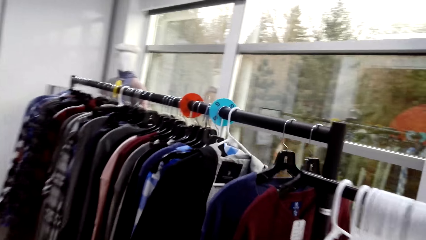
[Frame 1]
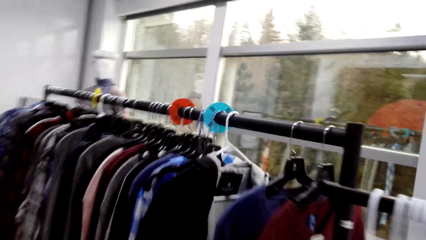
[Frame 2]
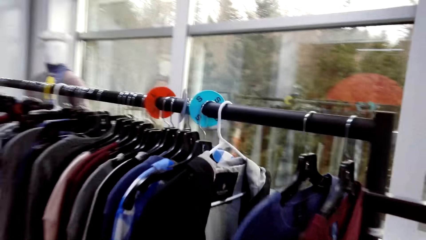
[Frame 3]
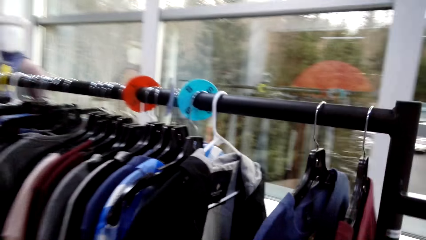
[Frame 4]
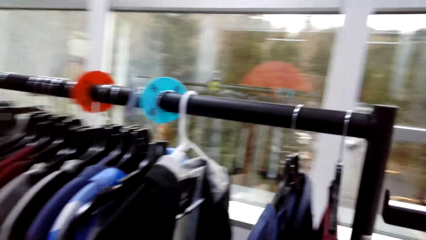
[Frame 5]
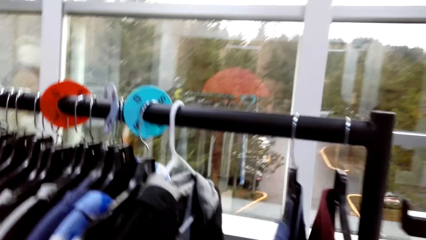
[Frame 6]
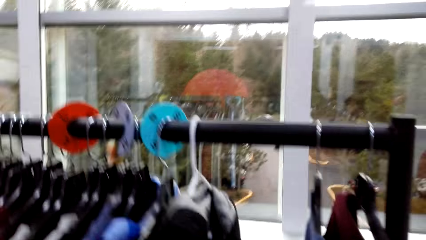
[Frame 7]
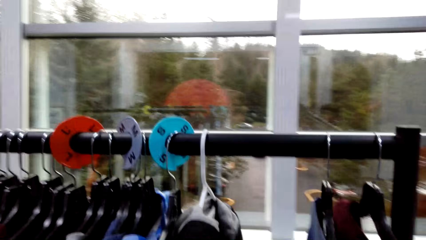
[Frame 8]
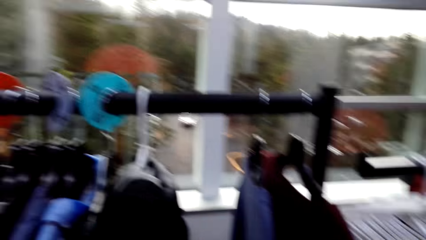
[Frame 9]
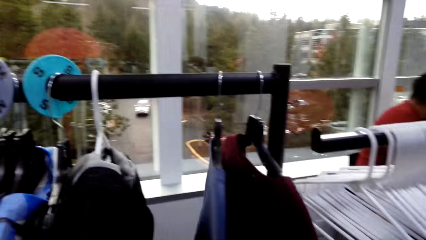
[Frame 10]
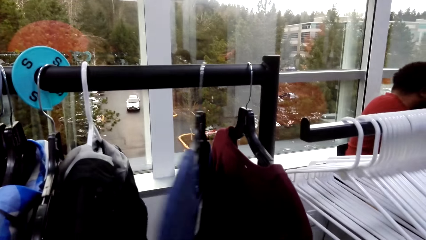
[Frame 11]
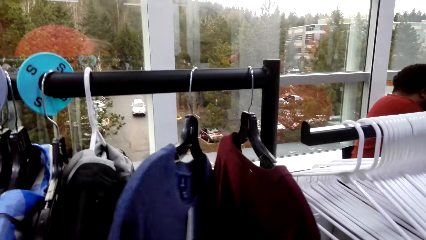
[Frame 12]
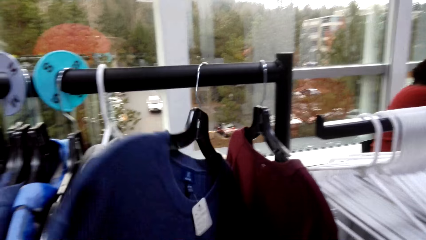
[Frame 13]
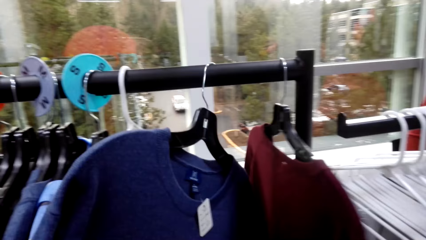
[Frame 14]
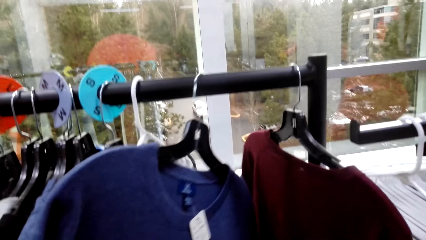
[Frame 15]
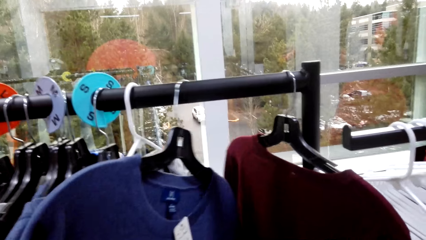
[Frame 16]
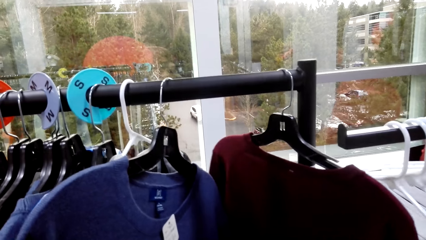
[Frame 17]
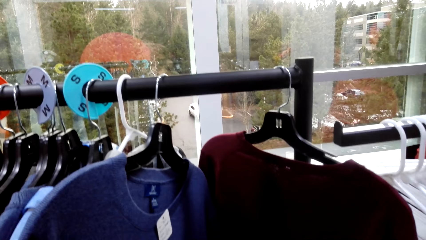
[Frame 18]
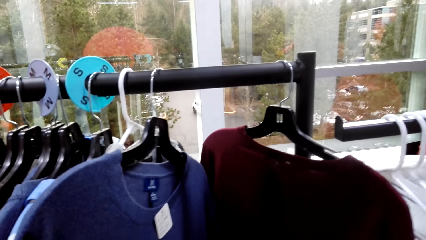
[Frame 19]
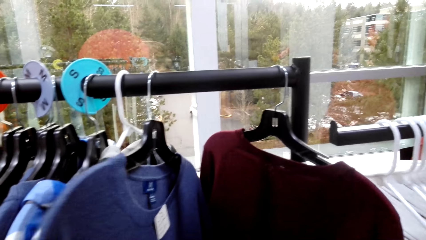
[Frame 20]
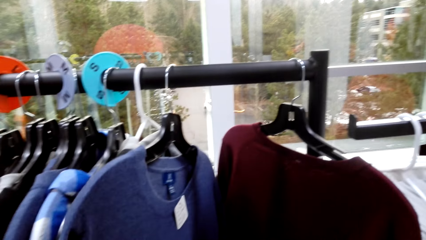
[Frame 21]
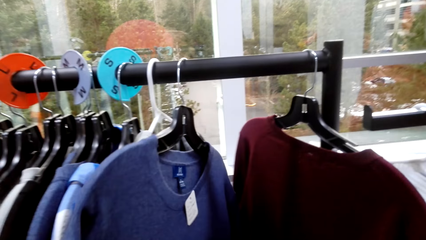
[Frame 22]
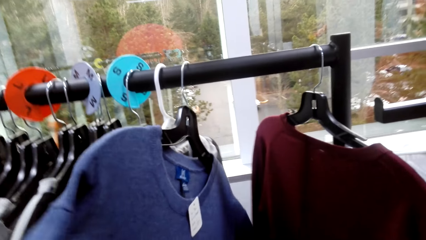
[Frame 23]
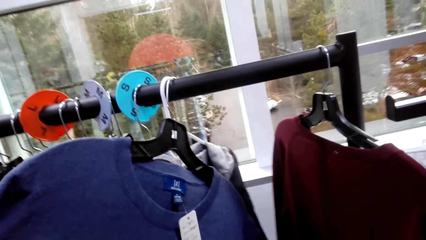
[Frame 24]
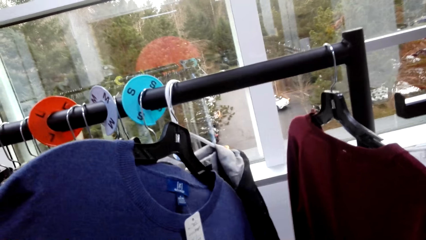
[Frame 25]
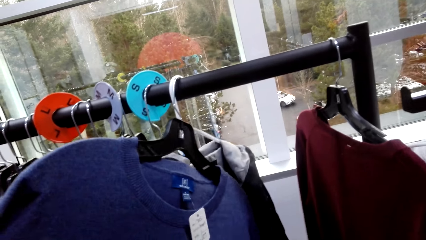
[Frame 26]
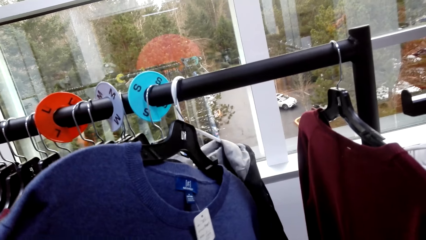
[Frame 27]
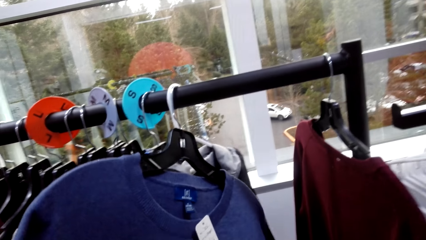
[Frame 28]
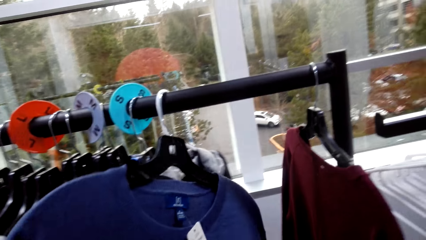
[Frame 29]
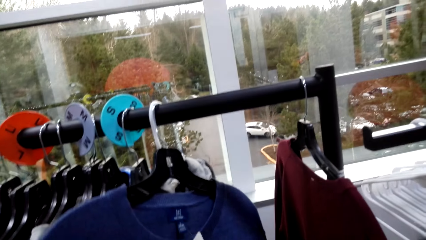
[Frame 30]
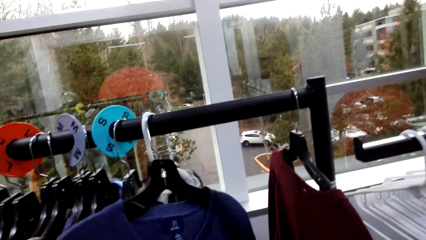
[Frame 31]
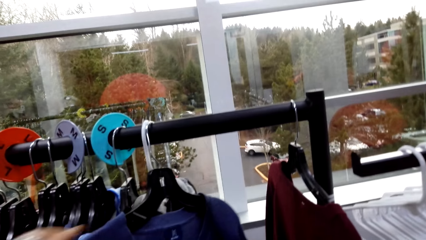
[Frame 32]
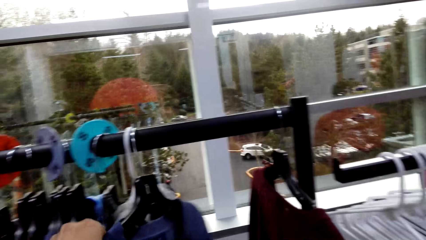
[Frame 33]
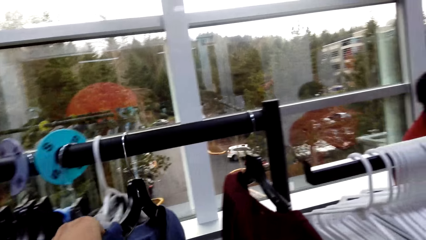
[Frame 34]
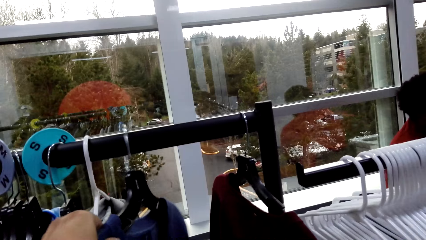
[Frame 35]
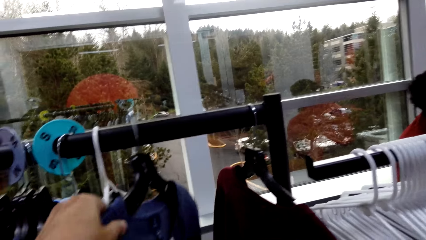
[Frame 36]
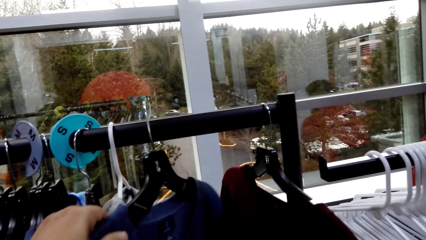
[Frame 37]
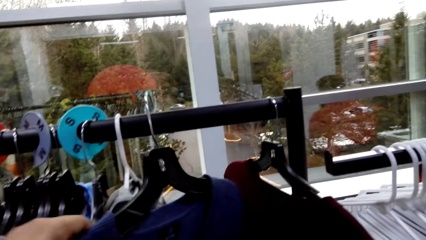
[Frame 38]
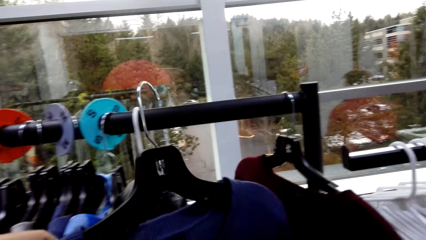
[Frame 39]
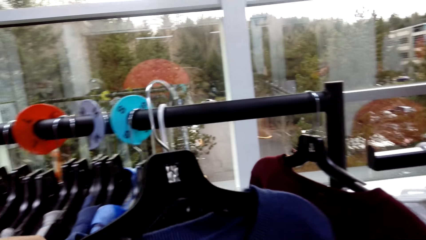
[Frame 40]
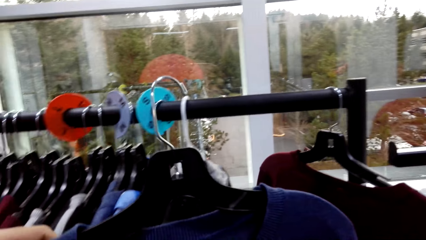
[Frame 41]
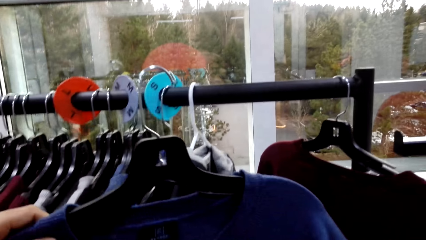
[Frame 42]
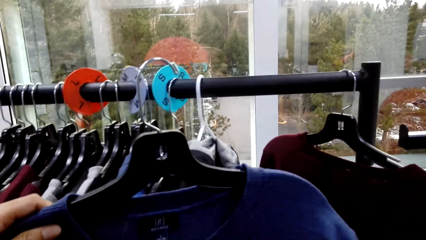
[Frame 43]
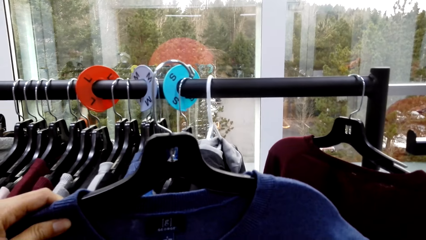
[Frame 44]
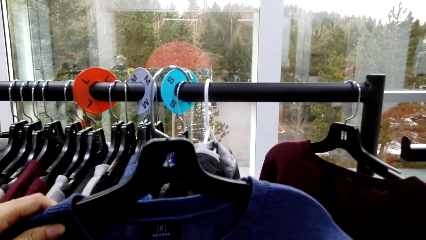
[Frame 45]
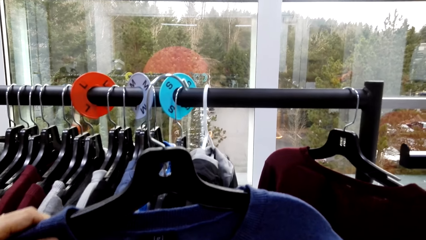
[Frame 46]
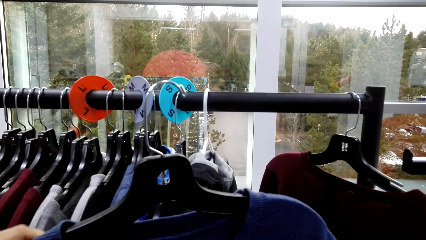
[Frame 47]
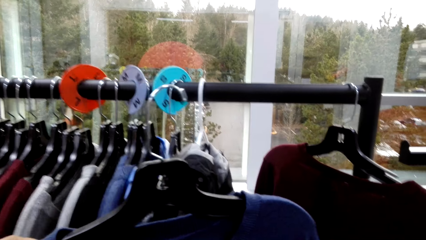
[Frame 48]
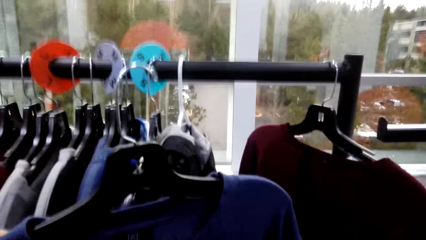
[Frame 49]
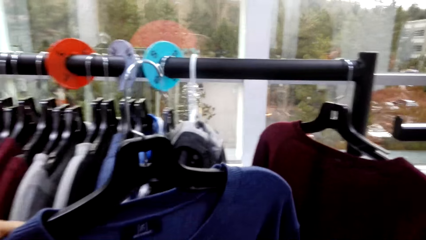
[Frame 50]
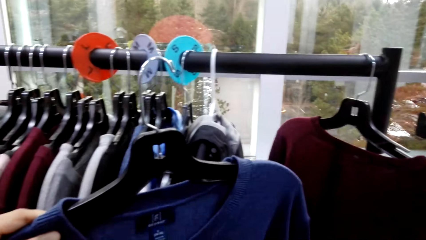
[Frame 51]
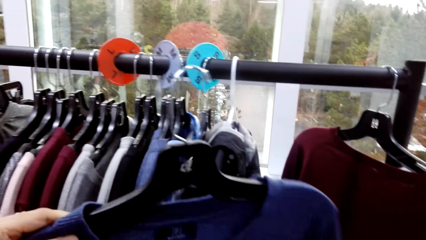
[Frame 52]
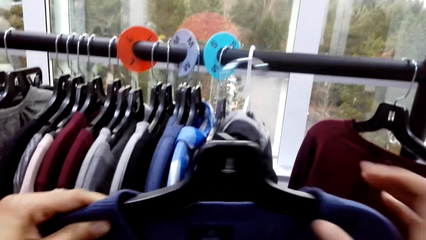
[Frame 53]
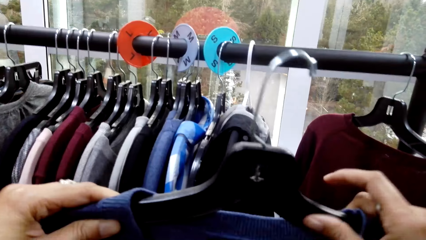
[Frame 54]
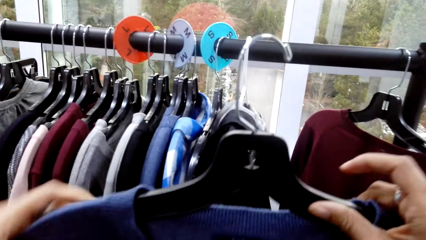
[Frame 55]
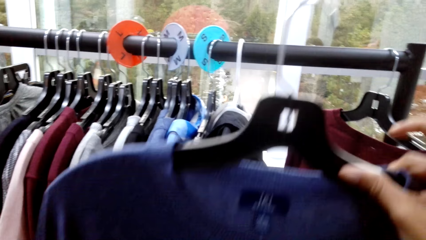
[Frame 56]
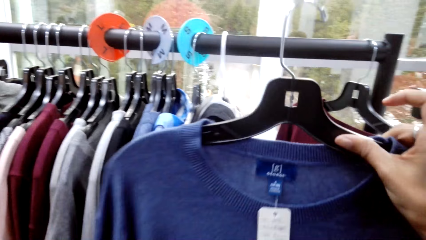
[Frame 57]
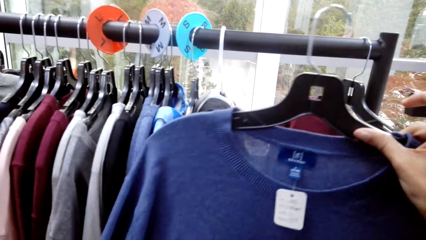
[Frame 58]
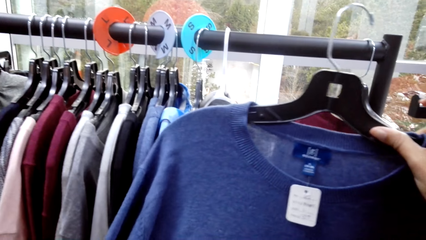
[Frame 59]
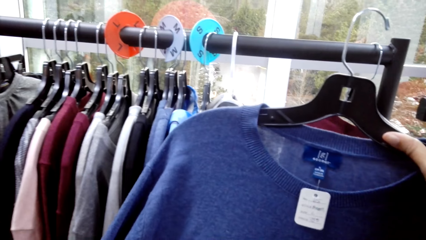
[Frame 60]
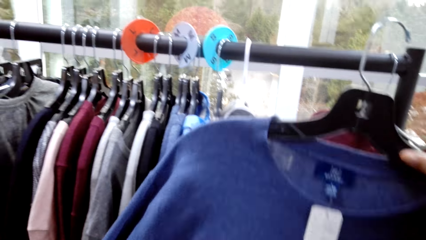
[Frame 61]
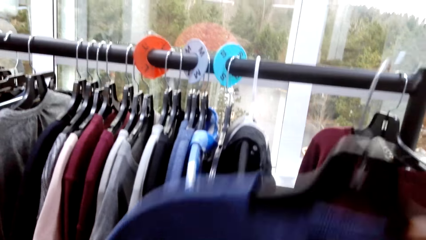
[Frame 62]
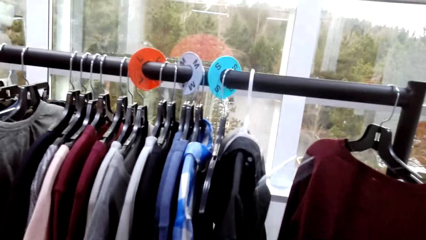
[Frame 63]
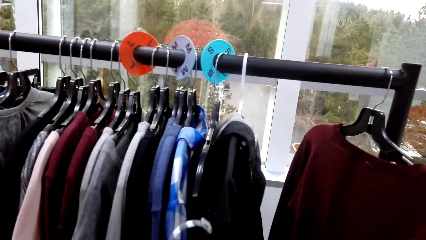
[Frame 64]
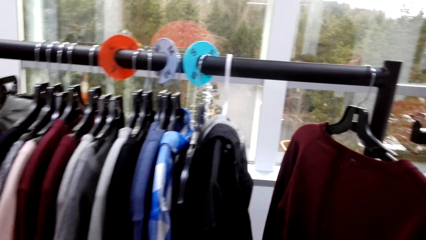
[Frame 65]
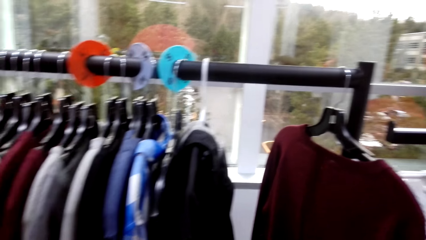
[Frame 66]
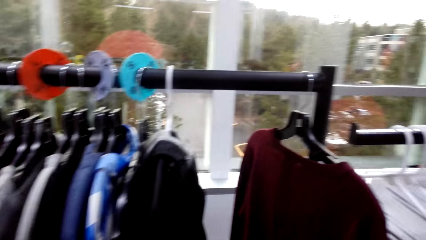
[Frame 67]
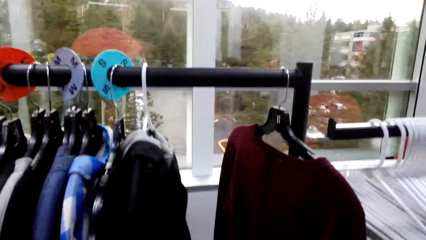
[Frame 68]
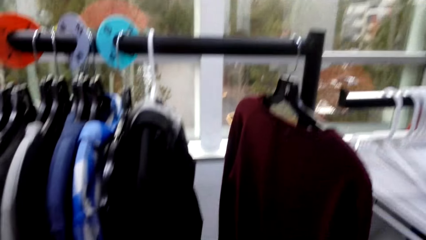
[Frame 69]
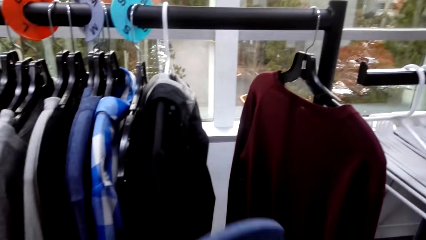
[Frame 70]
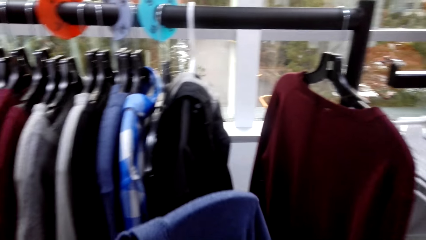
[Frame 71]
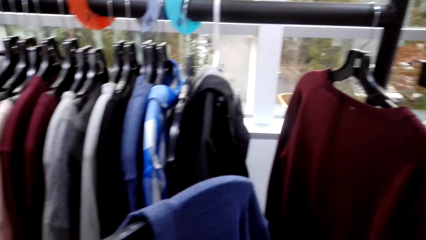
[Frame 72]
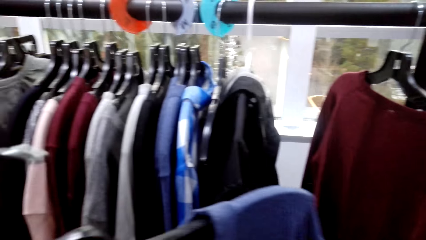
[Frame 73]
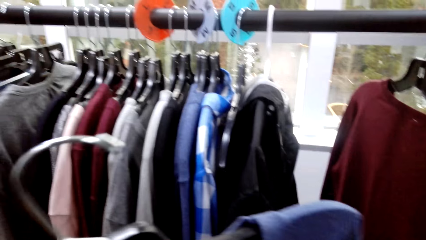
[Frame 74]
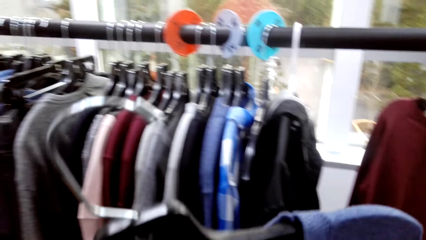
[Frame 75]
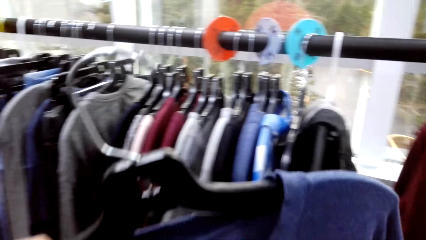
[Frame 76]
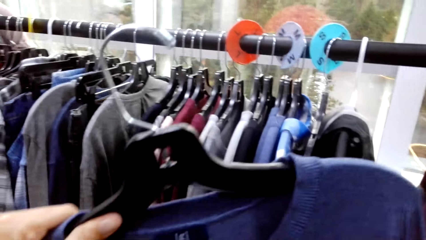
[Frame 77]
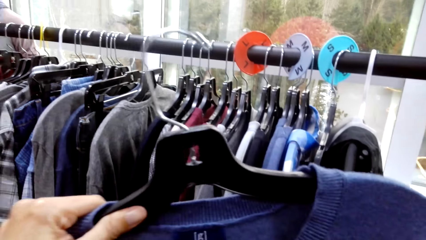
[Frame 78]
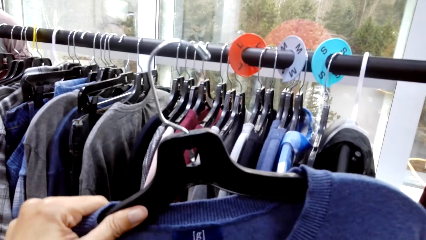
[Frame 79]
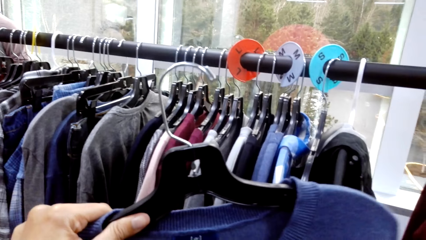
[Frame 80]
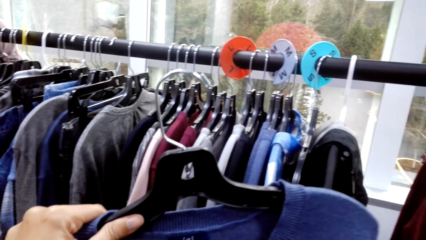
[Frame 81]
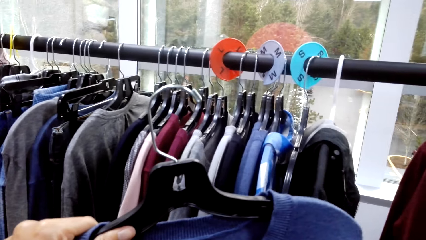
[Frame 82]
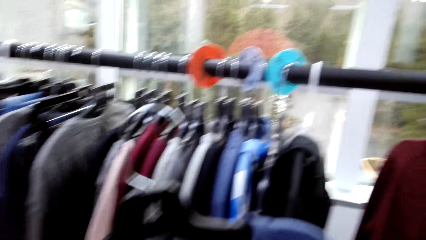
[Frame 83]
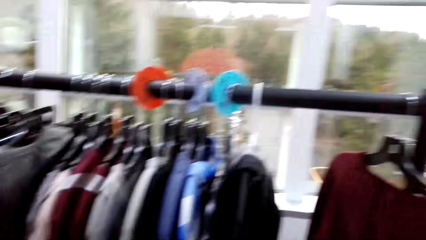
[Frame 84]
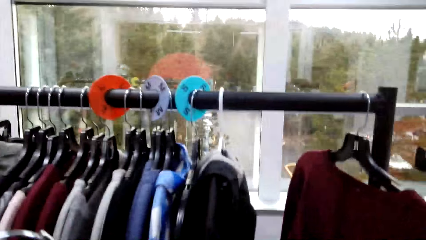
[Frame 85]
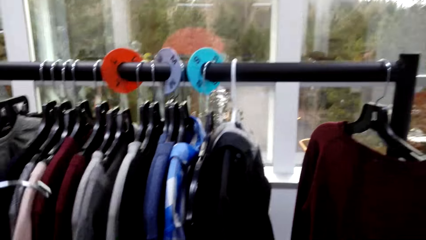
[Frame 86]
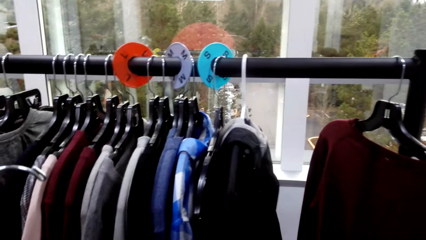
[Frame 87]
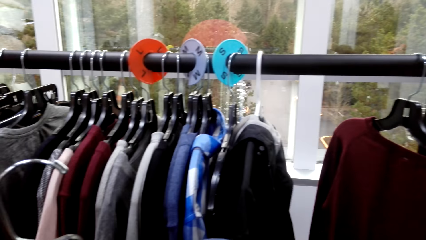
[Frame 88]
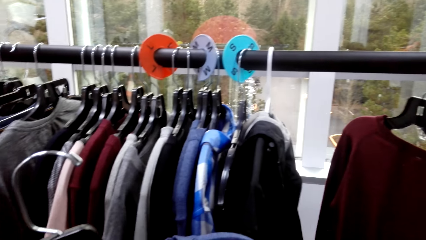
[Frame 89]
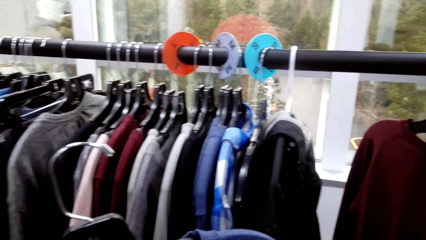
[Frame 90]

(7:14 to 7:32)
The camera wearer checks out some sweatshirt. A woman takes a sweater from the rack. The camera wearer removes the hanger from the pole, and removes a sweater from the rack.
